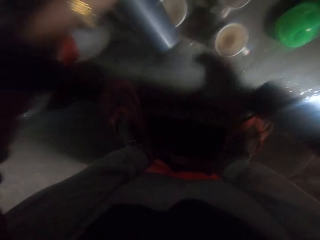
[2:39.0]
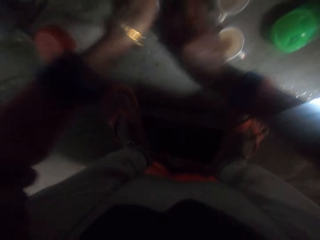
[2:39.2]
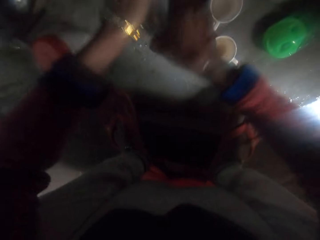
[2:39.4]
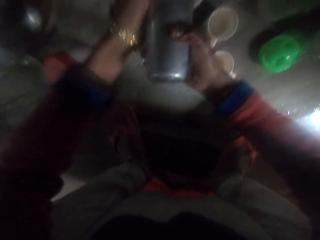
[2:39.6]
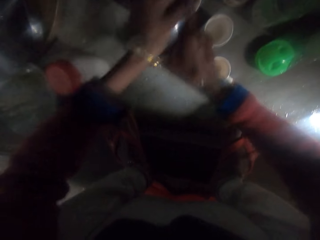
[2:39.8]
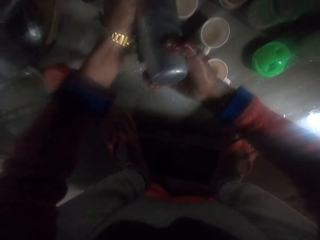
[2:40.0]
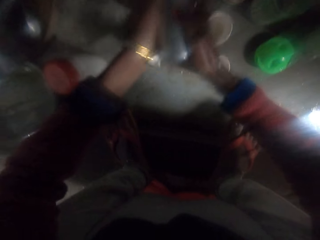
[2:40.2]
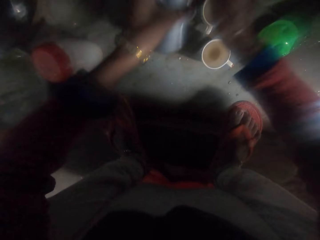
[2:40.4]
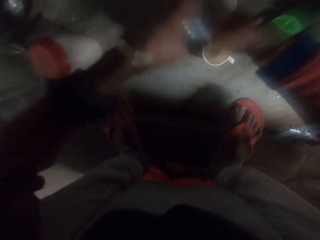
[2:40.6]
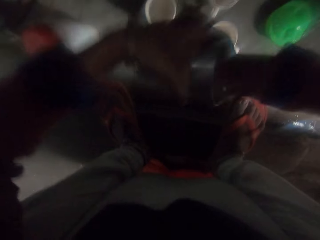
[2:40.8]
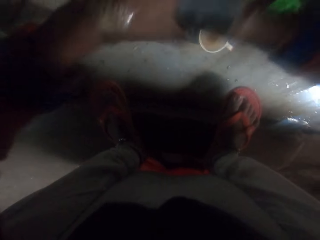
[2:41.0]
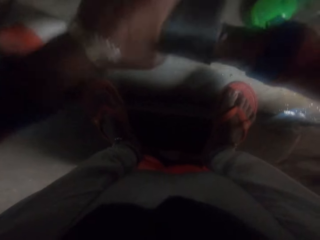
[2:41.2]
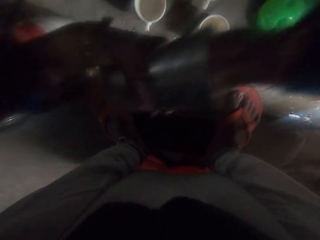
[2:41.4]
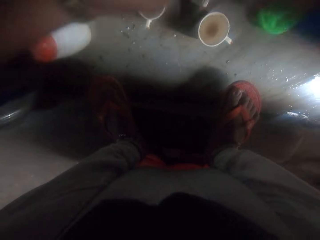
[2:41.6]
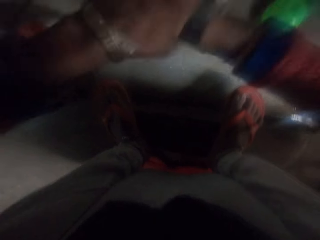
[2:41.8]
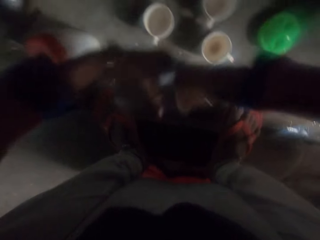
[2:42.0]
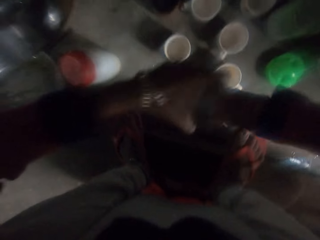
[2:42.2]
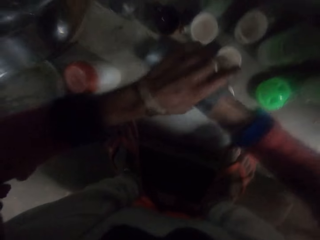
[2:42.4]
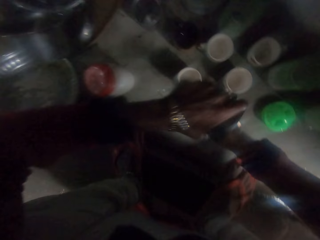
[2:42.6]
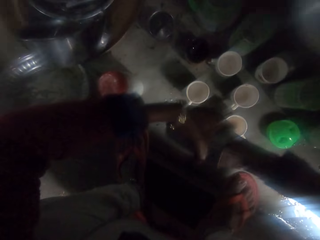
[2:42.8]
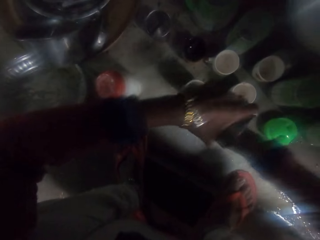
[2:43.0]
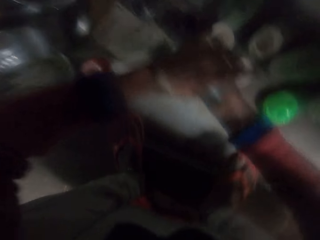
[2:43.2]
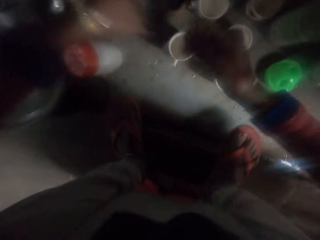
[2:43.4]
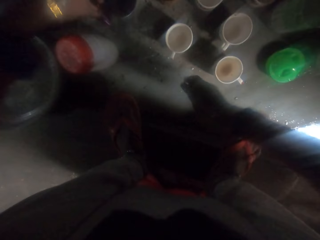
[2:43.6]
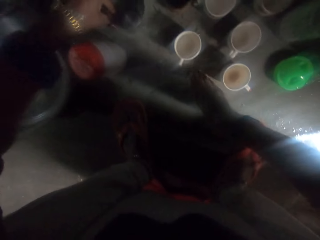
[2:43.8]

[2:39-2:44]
The camera wearer washes the metal cup with her hand.

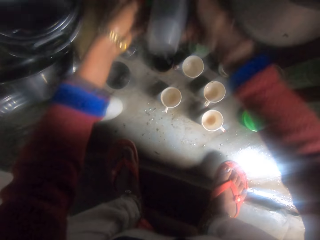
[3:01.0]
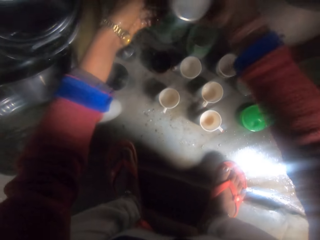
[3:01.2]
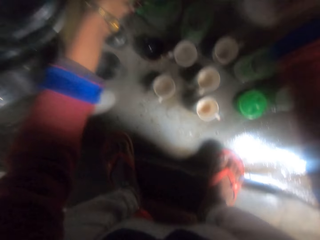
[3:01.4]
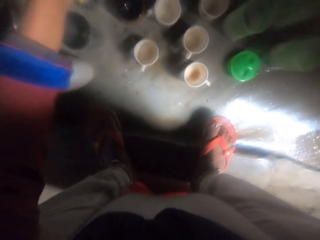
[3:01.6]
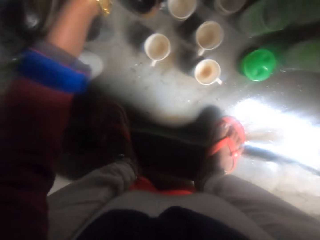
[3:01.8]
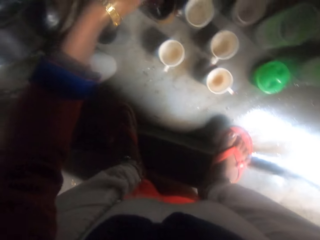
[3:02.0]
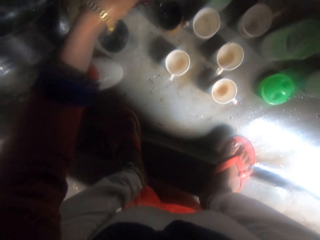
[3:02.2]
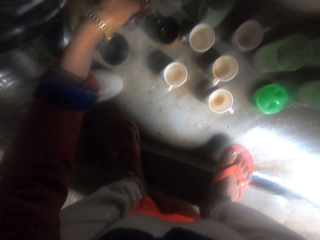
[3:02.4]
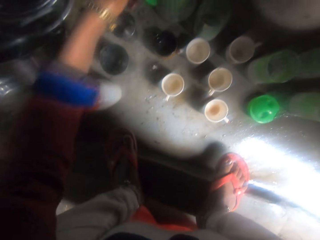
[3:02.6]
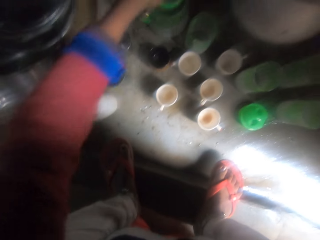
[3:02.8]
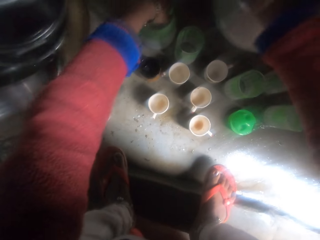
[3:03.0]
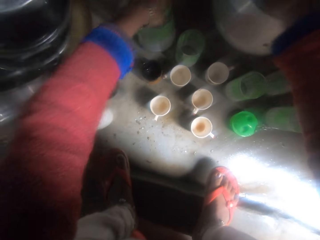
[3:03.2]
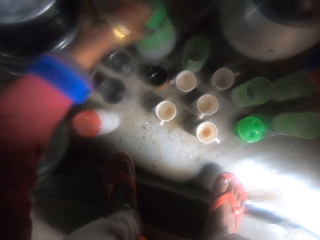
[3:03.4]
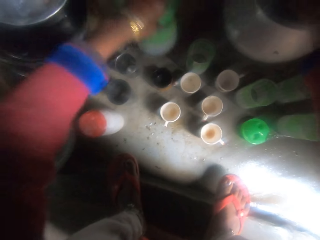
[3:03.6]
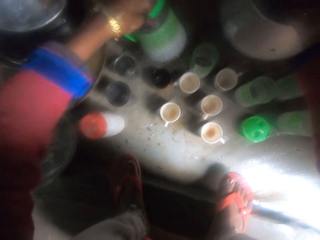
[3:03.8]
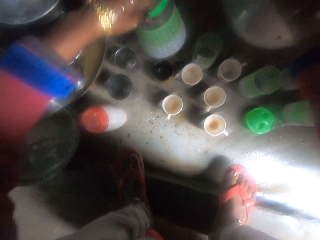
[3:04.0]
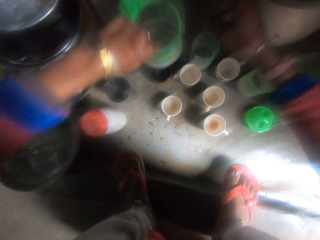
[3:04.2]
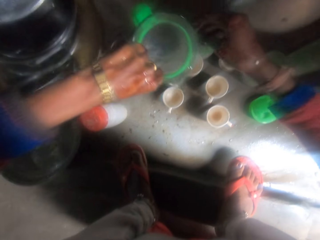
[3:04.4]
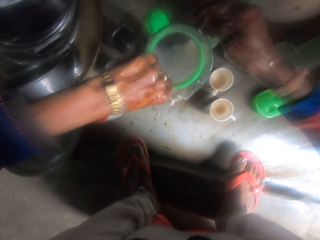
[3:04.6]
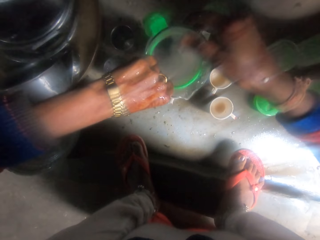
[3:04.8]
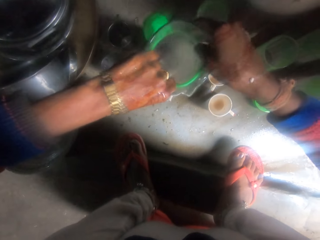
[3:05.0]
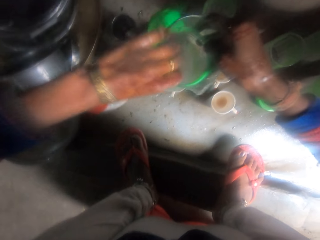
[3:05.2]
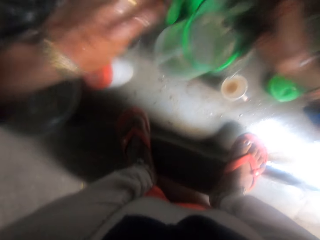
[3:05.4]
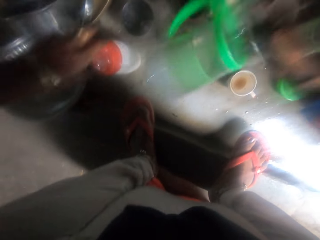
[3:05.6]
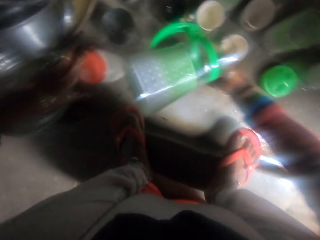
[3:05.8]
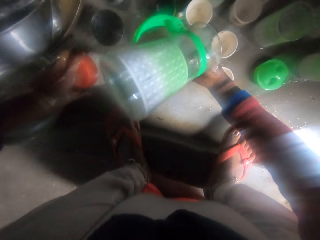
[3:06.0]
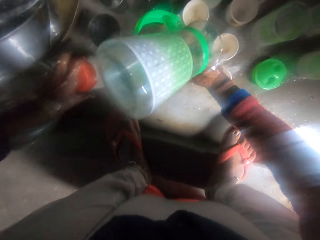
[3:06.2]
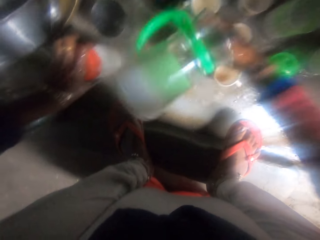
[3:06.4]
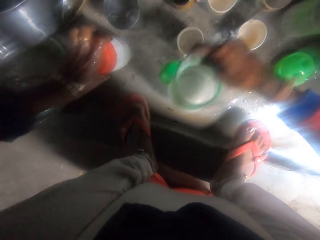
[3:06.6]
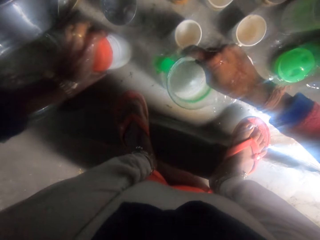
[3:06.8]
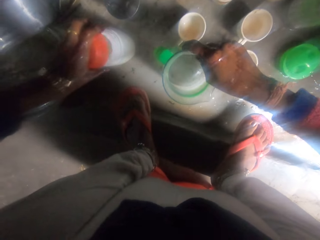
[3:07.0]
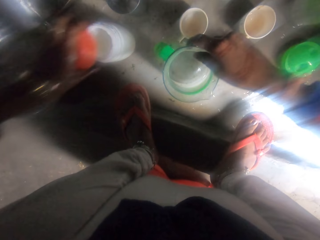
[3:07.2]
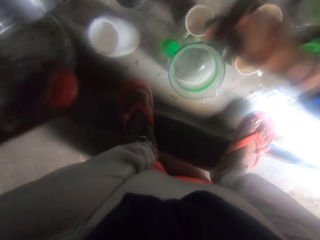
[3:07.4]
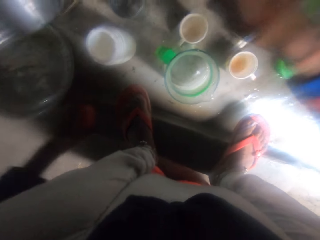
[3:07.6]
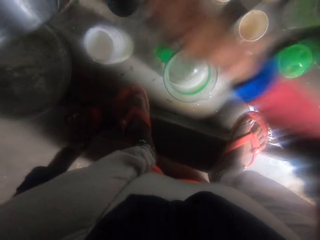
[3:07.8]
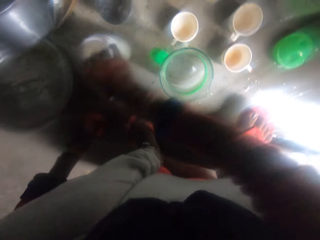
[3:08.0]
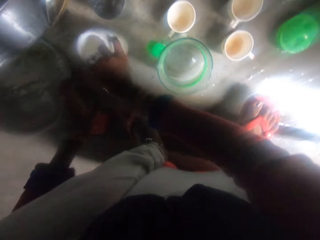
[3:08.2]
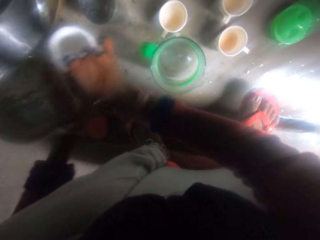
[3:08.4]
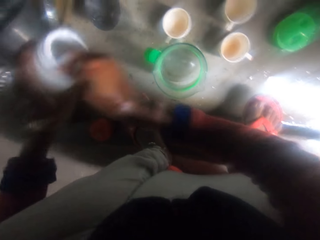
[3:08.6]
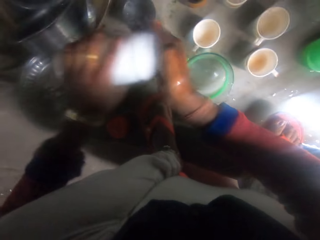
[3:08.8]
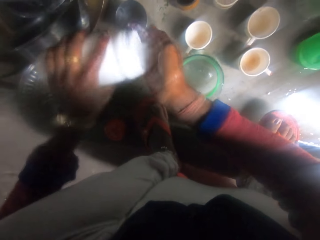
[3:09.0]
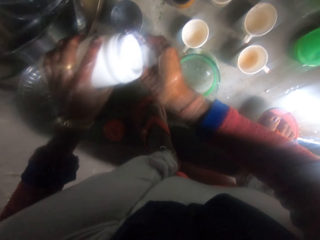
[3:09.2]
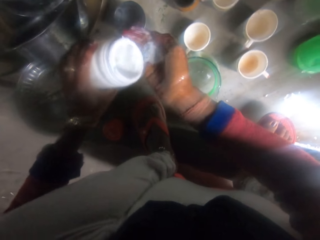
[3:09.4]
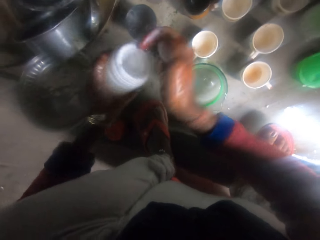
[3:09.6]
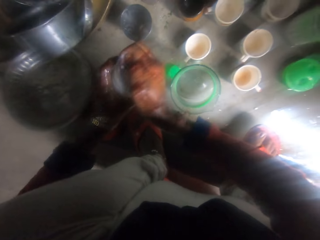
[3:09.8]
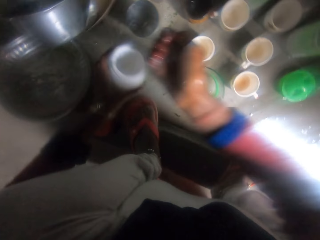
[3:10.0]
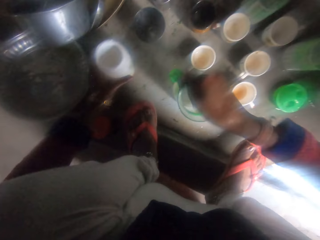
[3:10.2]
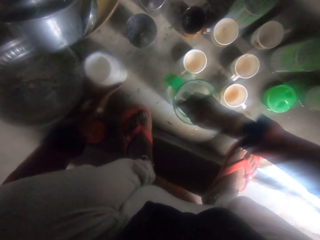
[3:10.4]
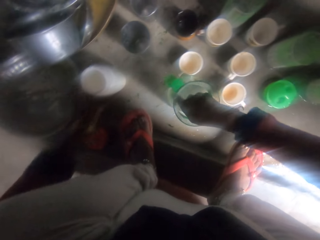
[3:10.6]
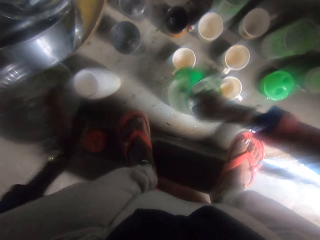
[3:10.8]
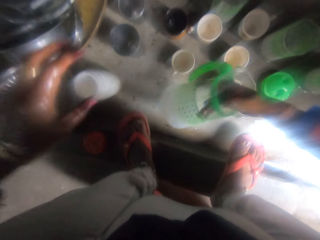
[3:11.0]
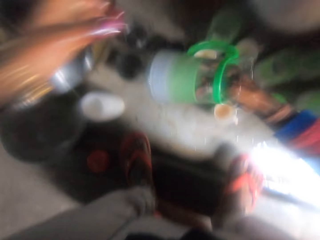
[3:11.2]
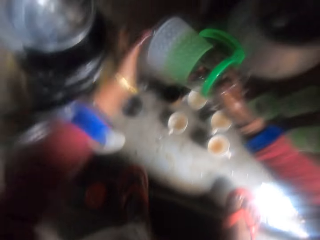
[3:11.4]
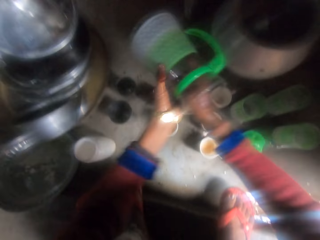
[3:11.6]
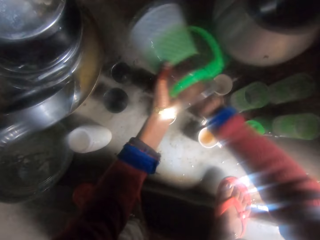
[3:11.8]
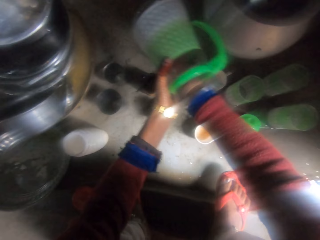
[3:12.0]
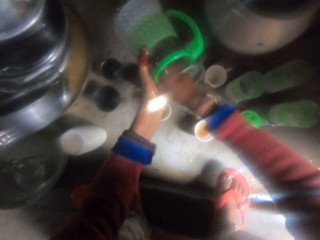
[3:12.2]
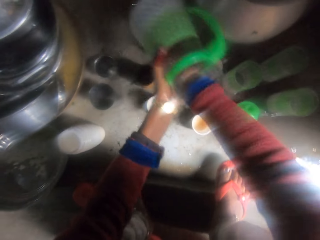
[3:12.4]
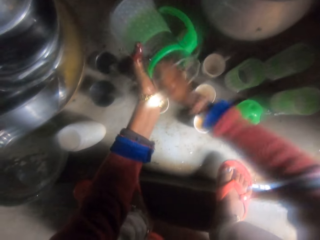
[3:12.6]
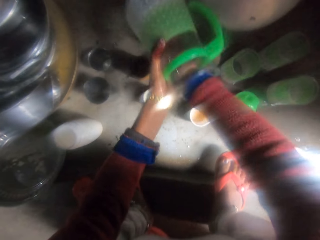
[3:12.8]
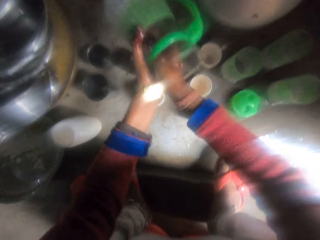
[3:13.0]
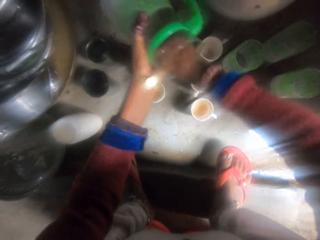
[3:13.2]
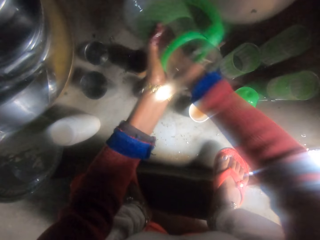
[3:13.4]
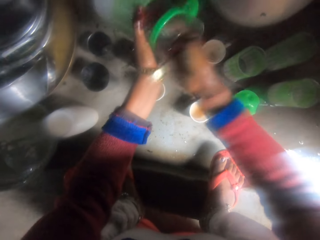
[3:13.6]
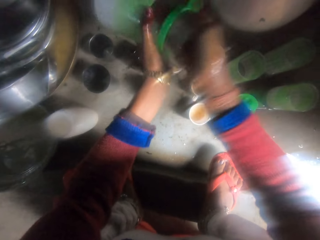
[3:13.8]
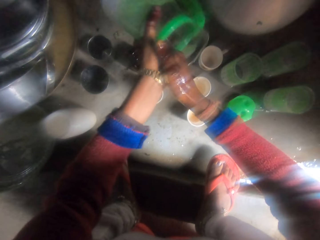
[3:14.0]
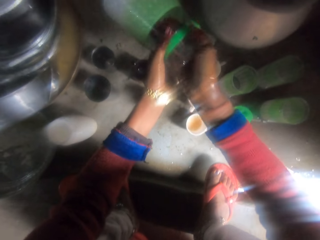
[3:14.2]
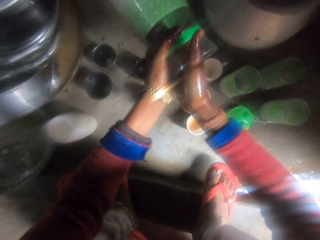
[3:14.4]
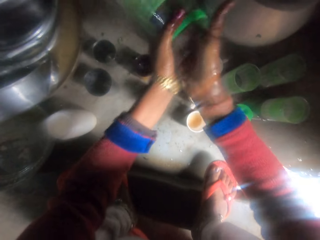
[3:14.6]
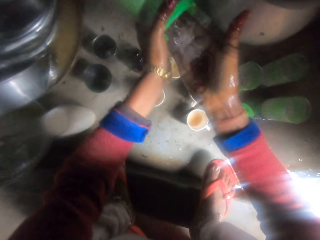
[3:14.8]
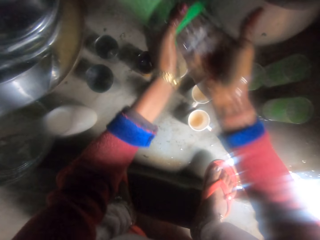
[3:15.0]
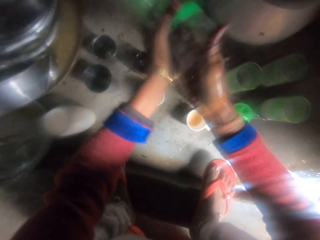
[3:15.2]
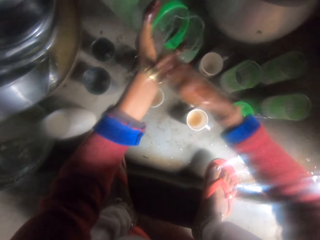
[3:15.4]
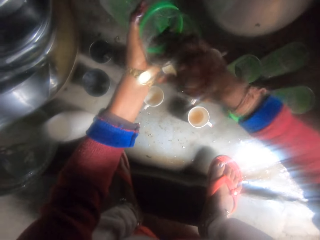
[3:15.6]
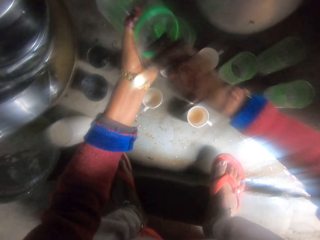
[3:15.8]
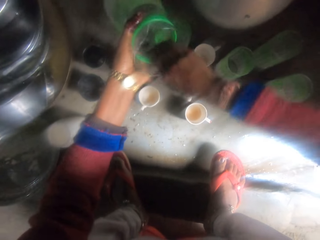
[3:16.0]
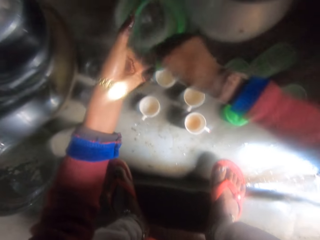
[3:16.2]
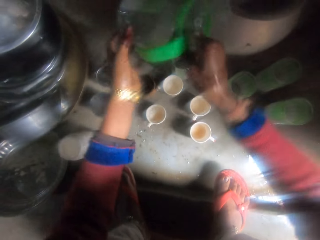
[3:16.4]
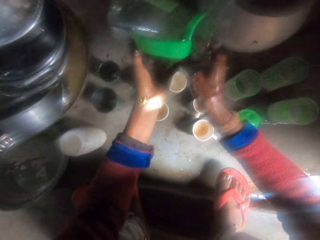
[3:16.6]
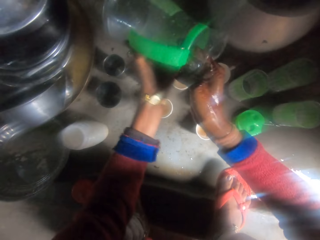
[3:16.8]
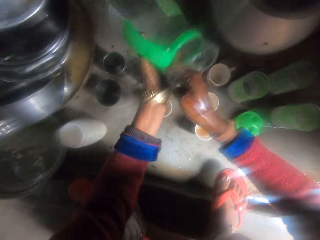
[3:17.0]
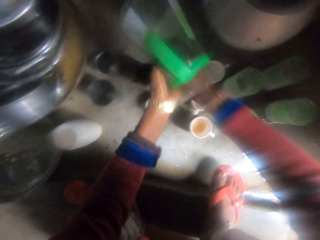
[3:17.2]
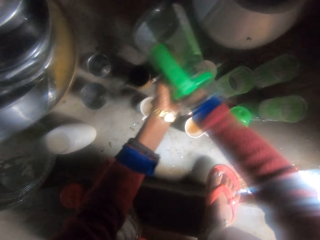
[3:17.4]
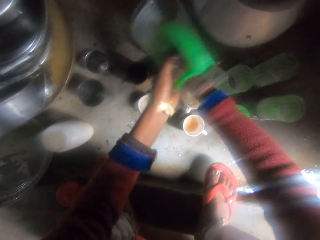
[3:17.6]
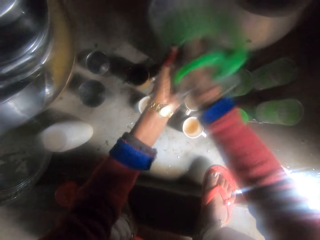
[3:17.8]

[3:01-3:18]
The camera wearer picks the metal cup. She pours water from the cup into the jug. She picks the water jug, rinses the jug, shakes the water jug and holds the water jug. She pours water out of the jug into the cups on the floor. She opens the soap plastic container on the floor. She puts the water jug on the floor. She drops the cover of the soap plastic container on the floor. She picks up the soap plastic container from the floor. She holds the container. She pours soap powder on her hand from the soap plastic container. She pours the soap in her hand in the jug on the floor. She drops the soap plastic container on the floor. She picks the water jug. She washes the jug with her hand.
